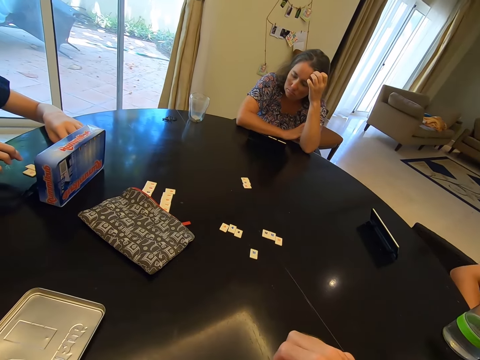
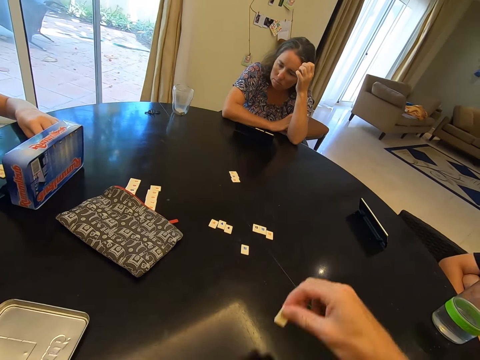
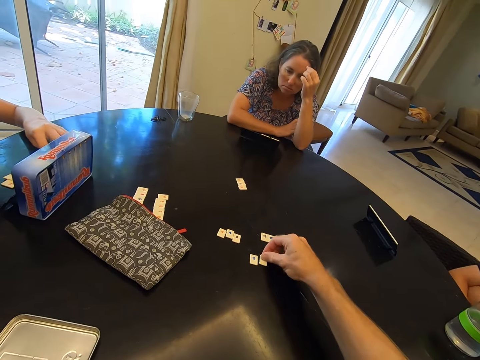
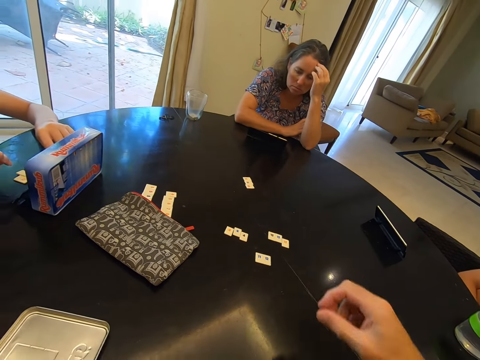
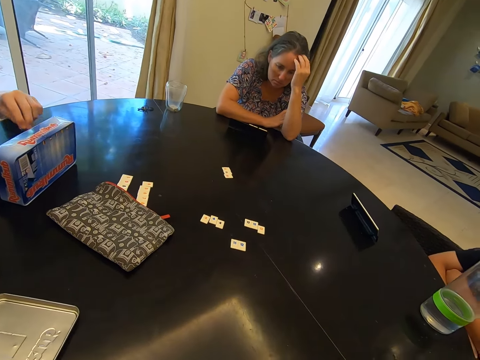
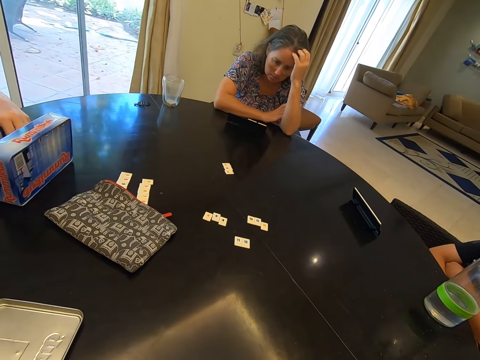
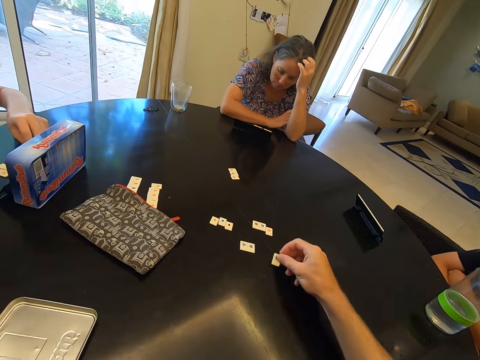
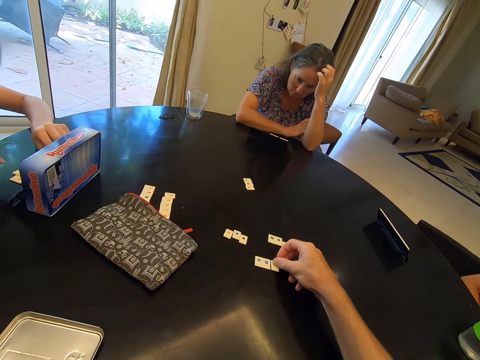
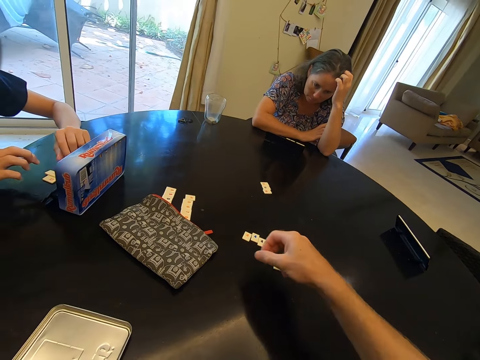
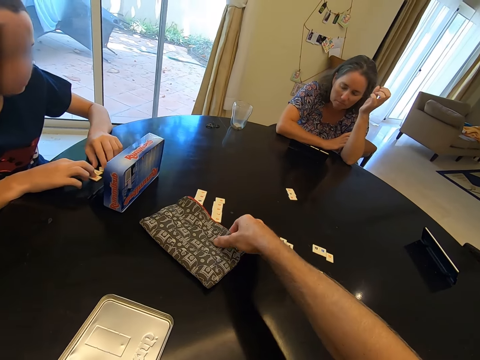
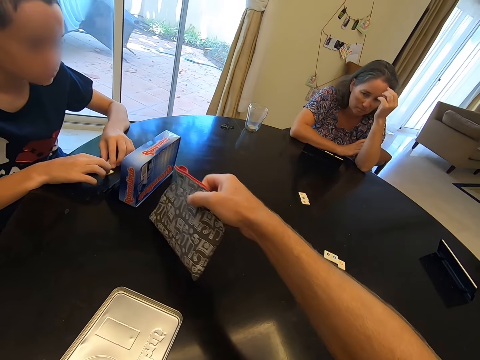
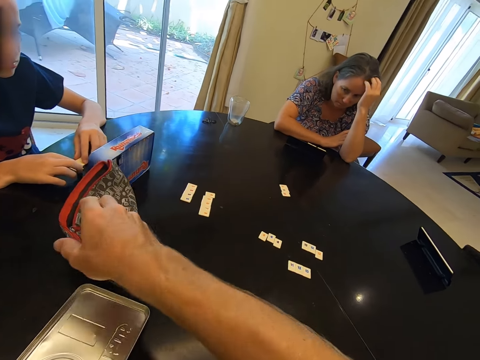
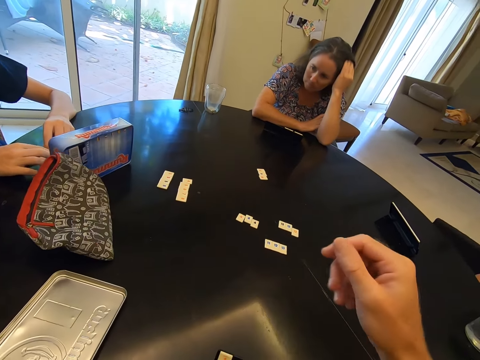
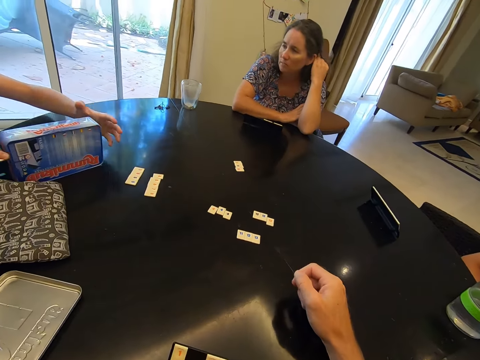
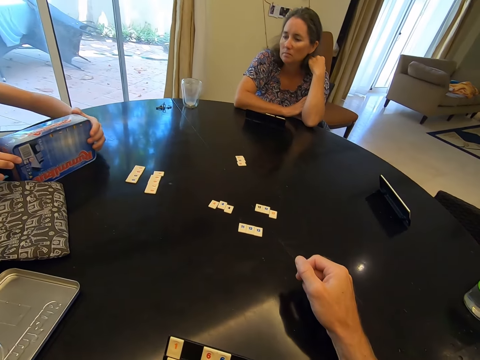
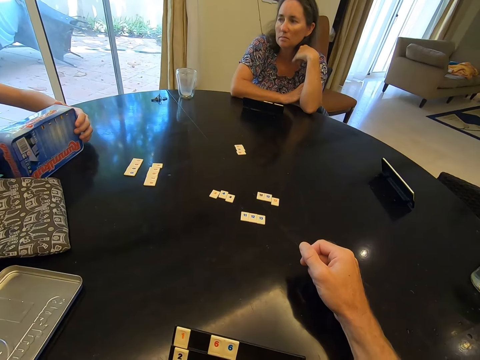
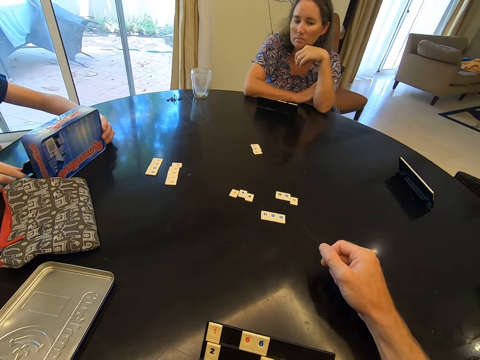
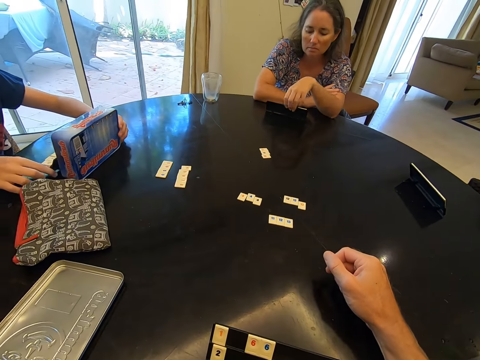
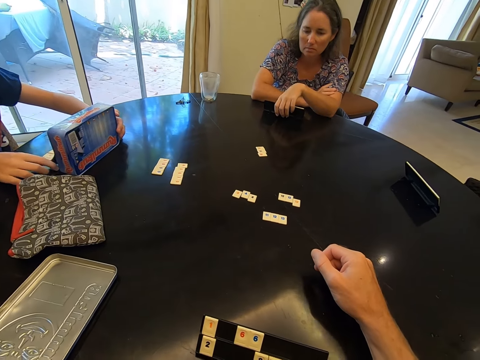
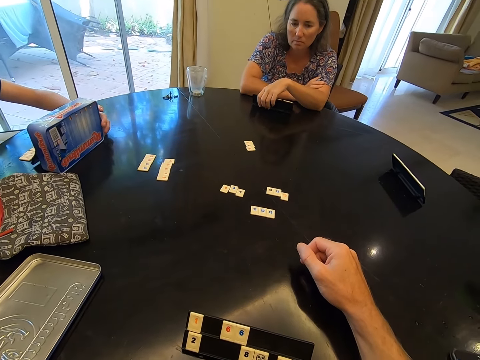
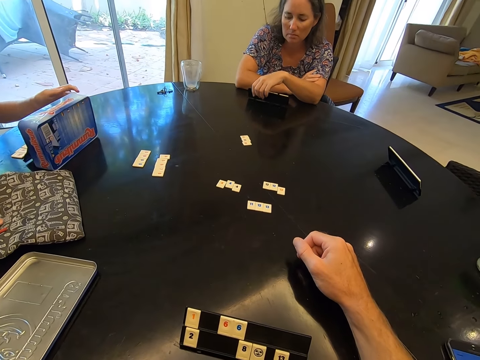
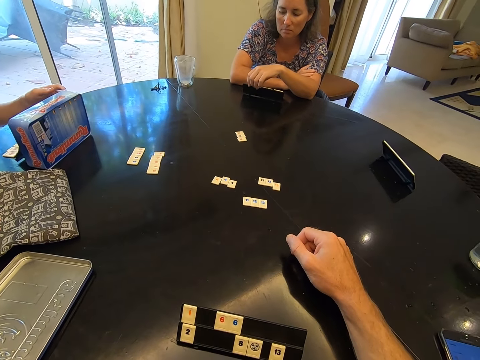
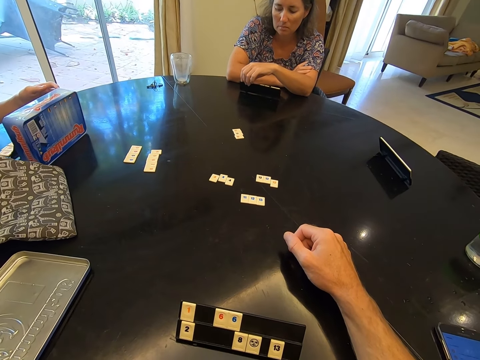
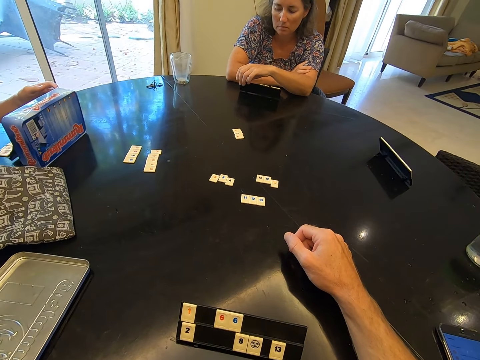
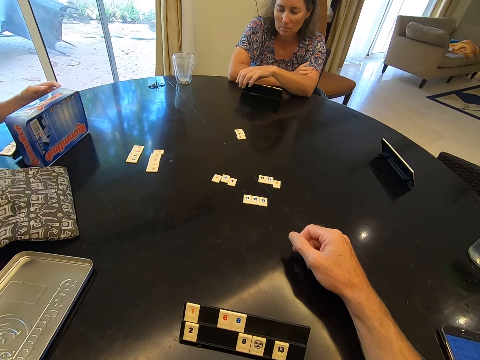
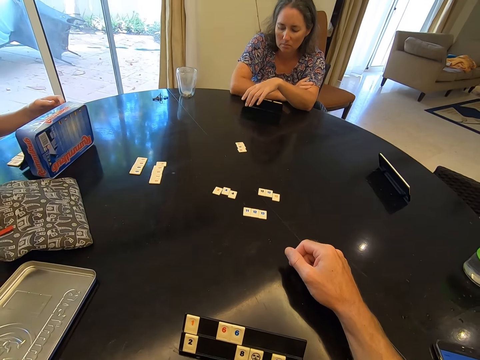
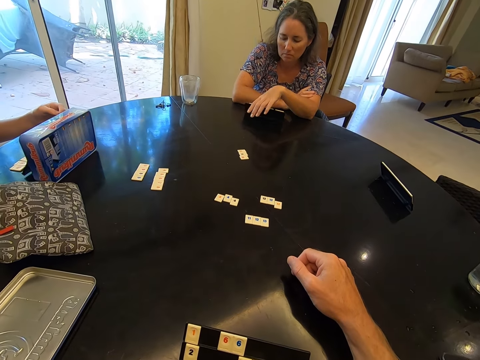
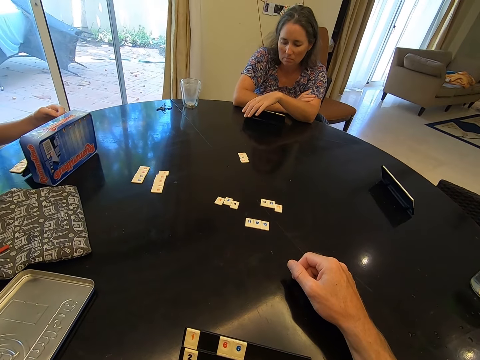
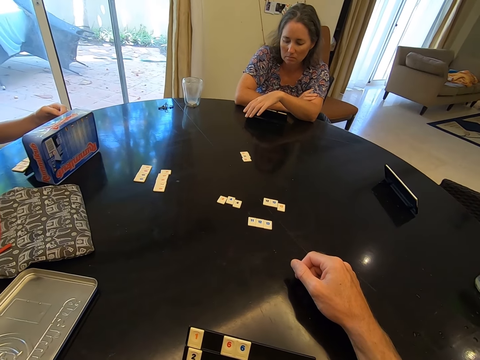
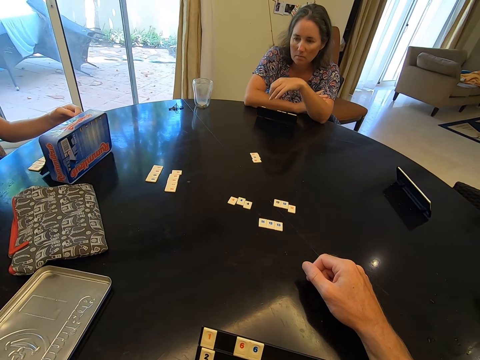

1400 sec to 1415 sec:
The camera wearer picks the game chip and places the game chip on the table. They pick the game chip and place the game chip on the table. They move the purse or bag on the table, hold the bag, place the bag on the table, and rest the hand on the table.

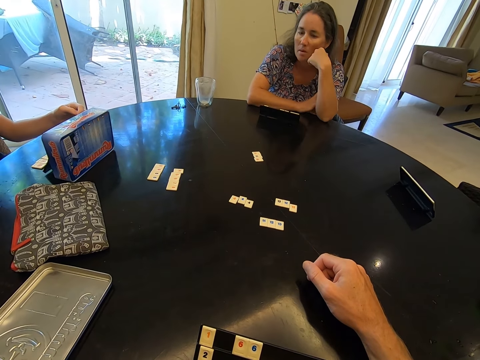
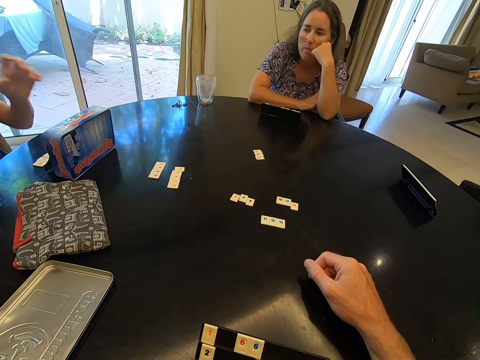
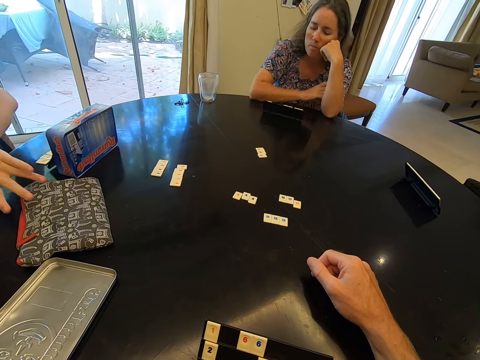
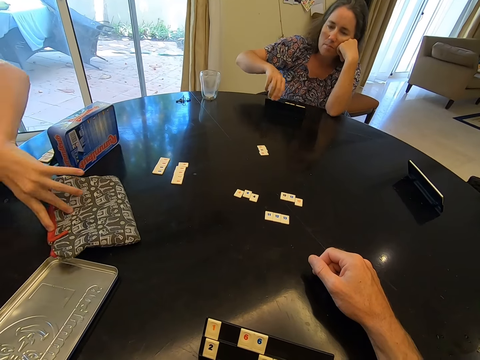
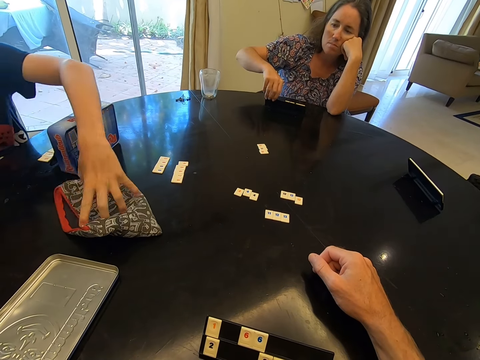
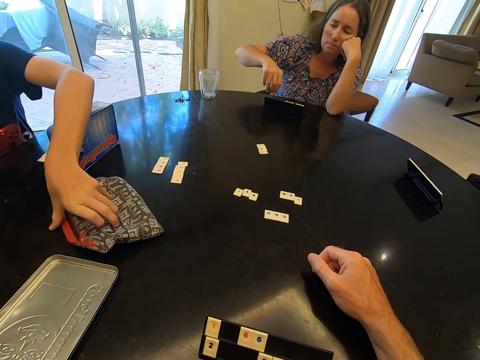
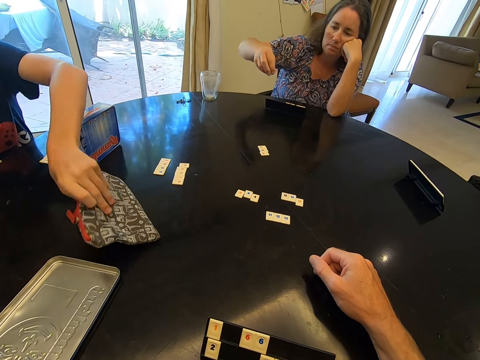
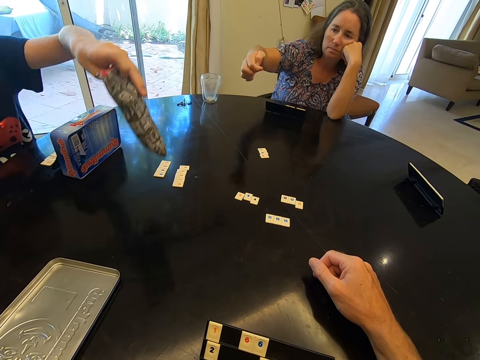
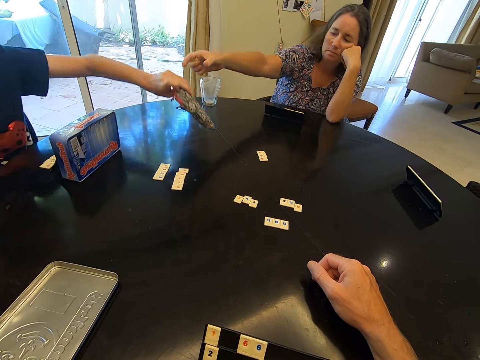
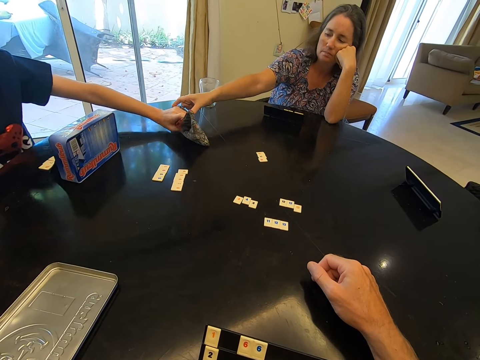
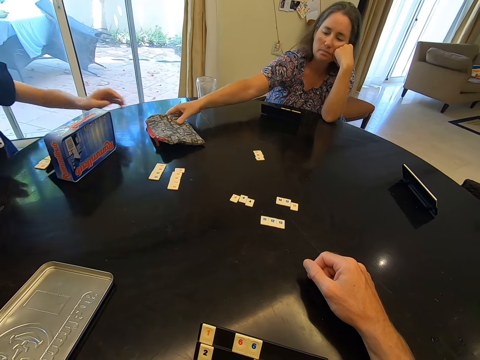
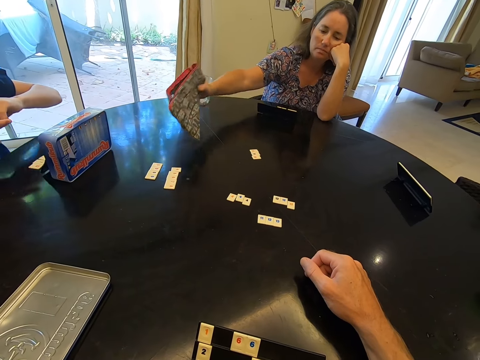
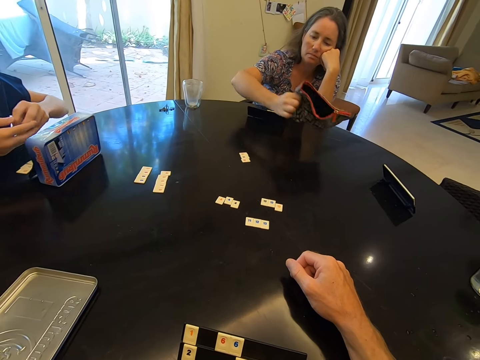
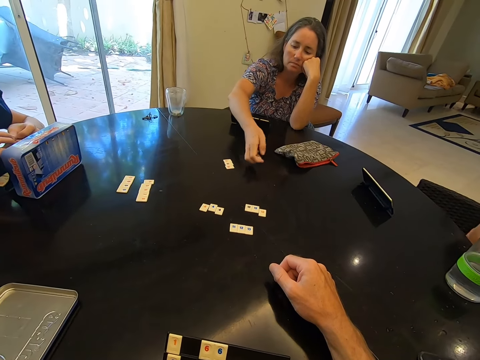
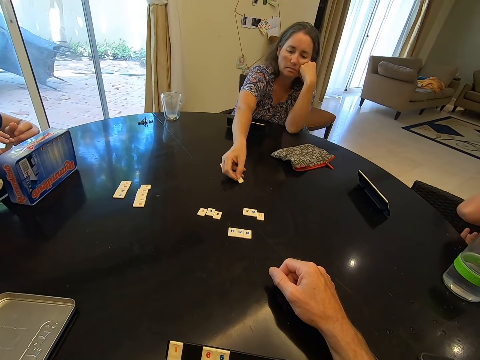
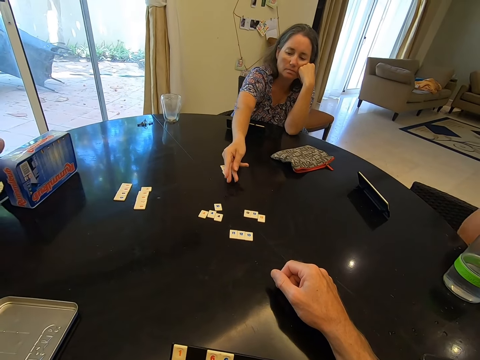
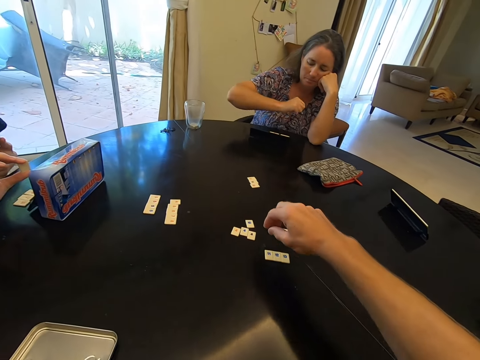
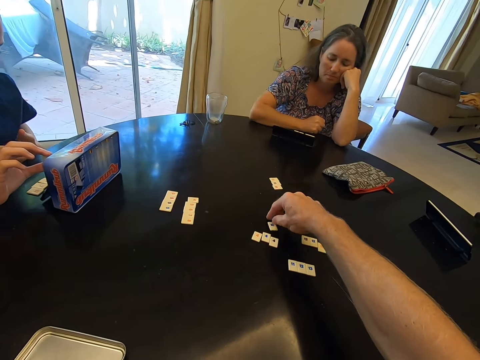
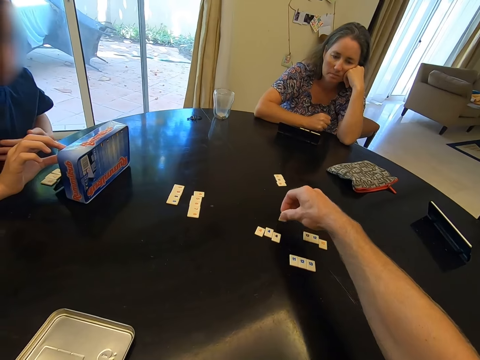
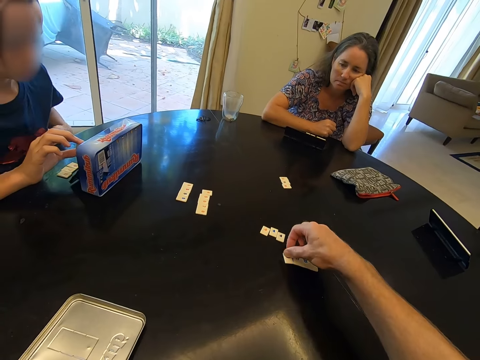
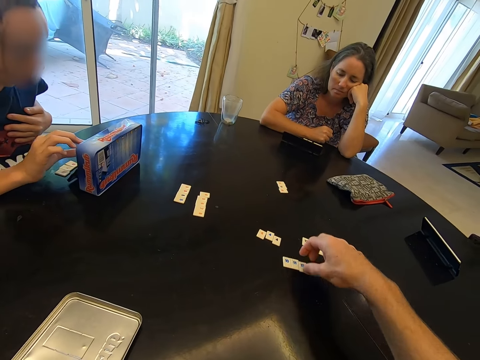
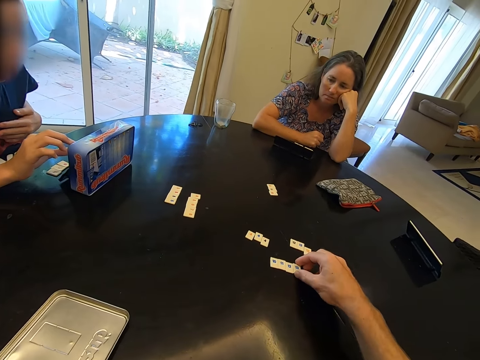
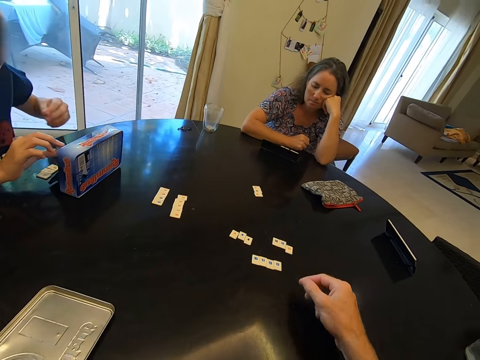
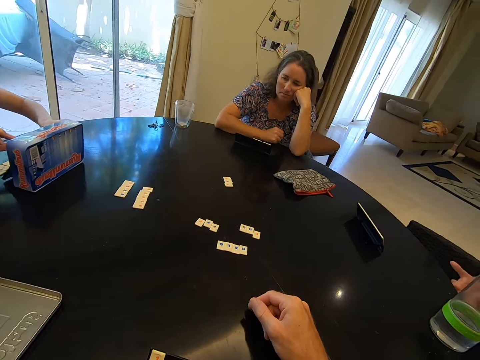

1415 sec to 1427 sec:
A woman gives a purse to another woman. The other woman throws dice on the table. The camera wearer plays a dice game. They pick the game chip, place the game chip on the table and adjust the game chip on the table. They rest the hand on the table.
